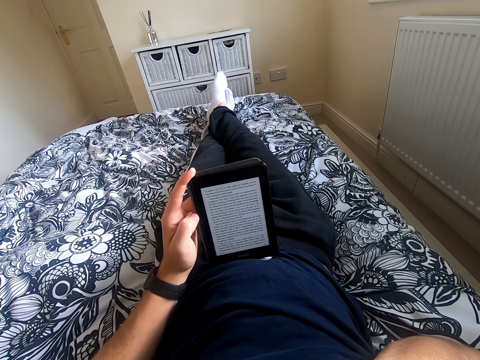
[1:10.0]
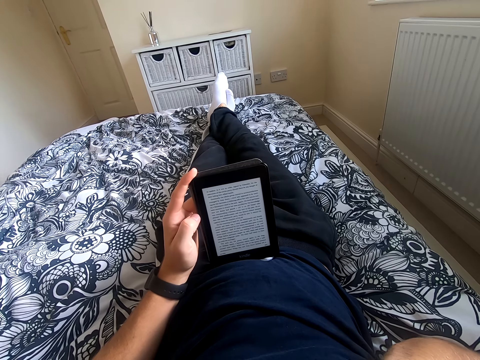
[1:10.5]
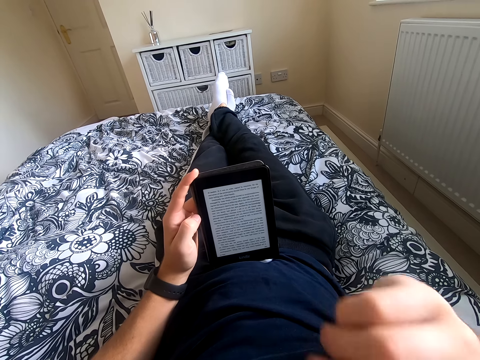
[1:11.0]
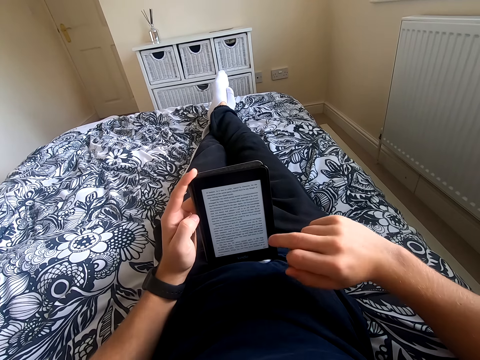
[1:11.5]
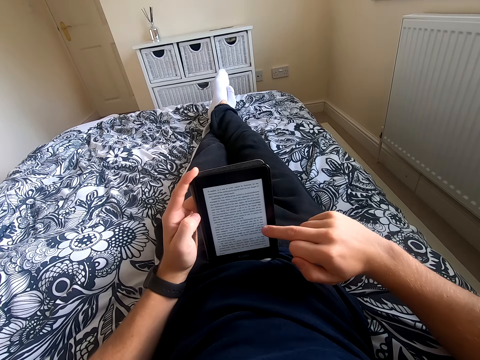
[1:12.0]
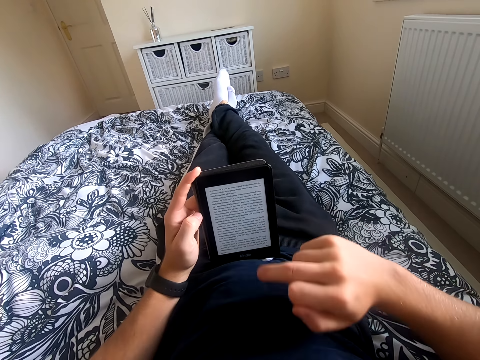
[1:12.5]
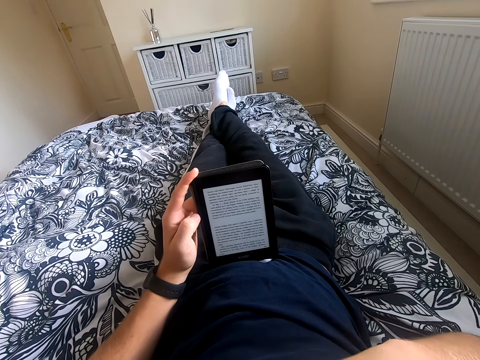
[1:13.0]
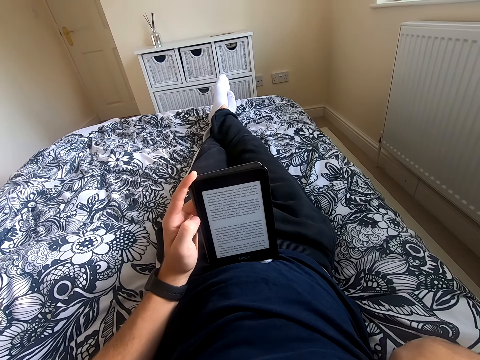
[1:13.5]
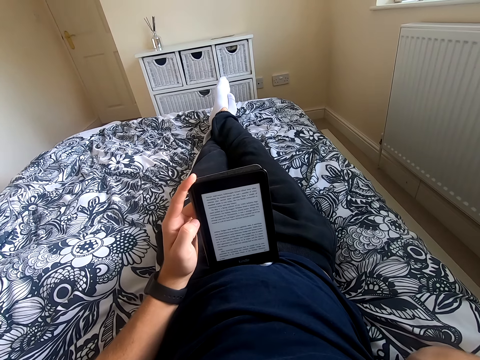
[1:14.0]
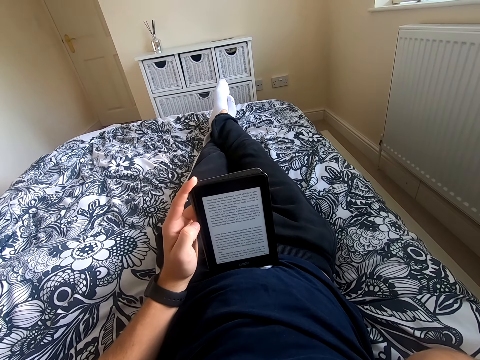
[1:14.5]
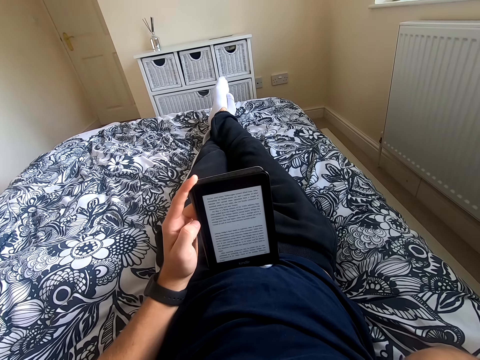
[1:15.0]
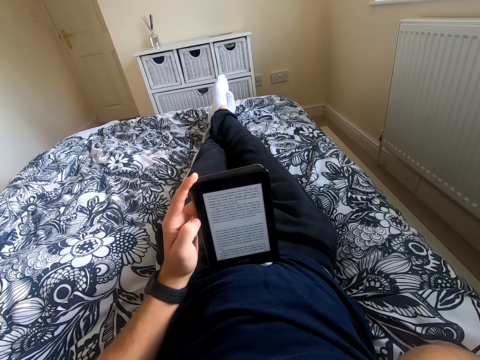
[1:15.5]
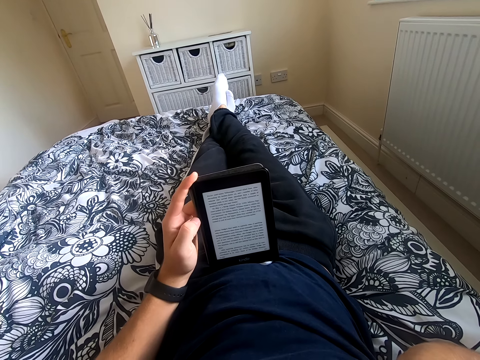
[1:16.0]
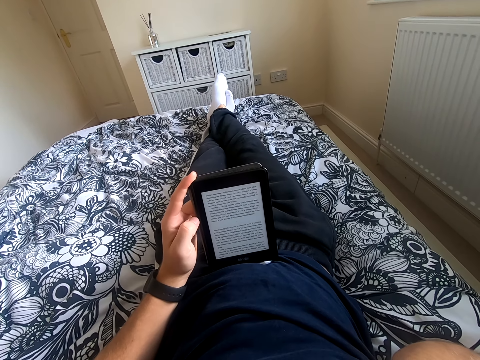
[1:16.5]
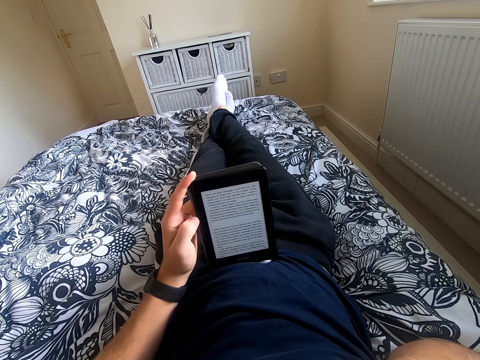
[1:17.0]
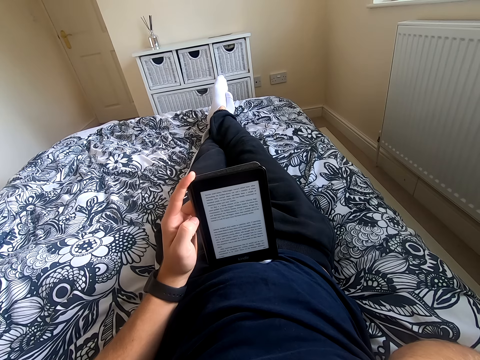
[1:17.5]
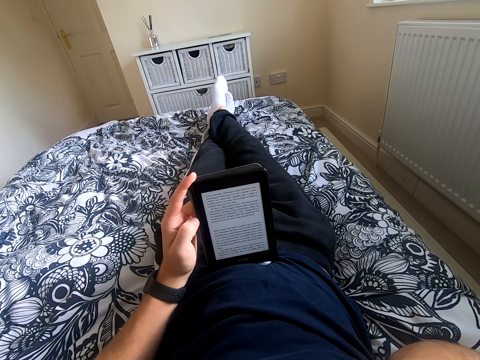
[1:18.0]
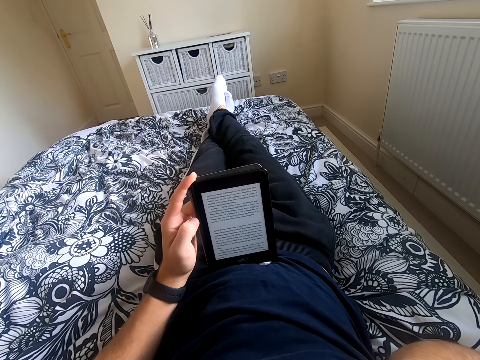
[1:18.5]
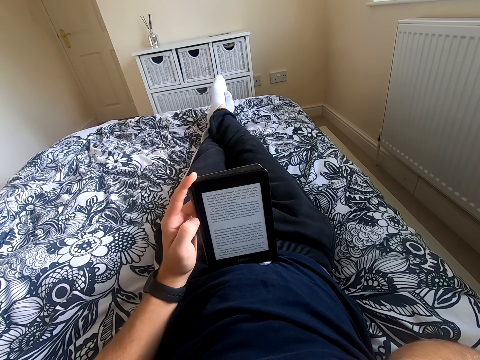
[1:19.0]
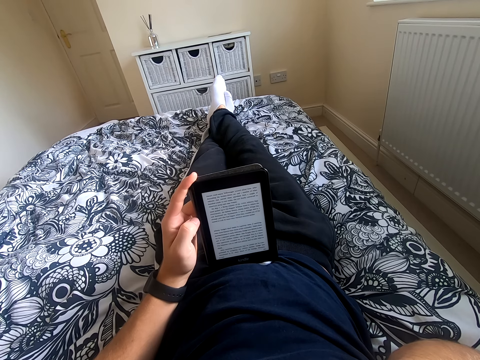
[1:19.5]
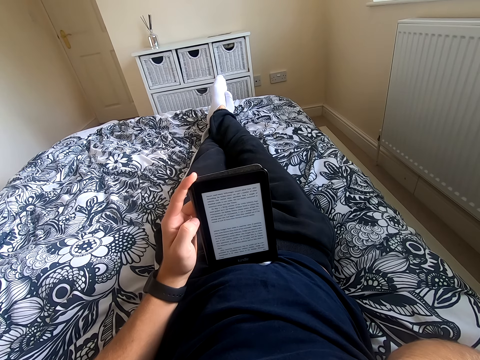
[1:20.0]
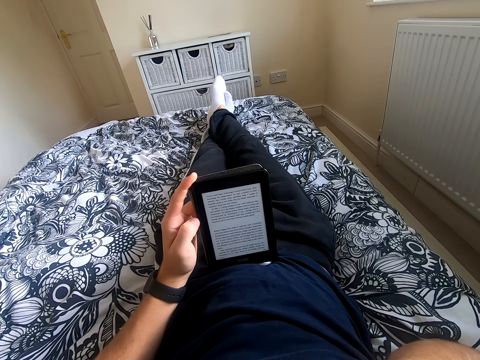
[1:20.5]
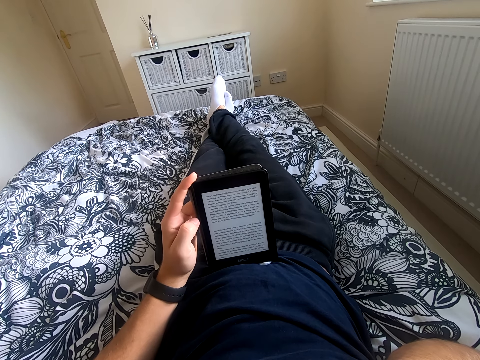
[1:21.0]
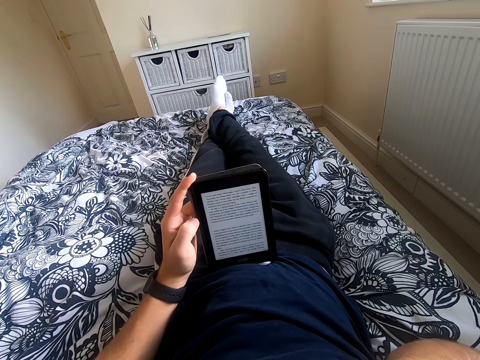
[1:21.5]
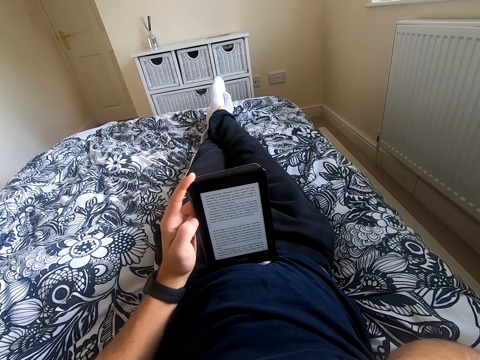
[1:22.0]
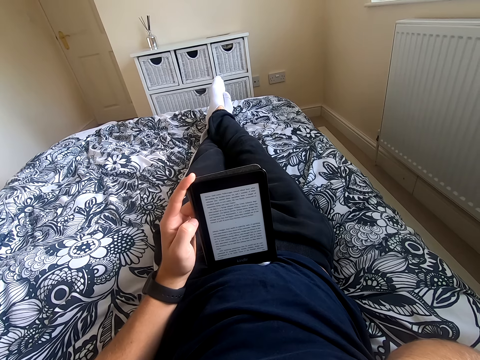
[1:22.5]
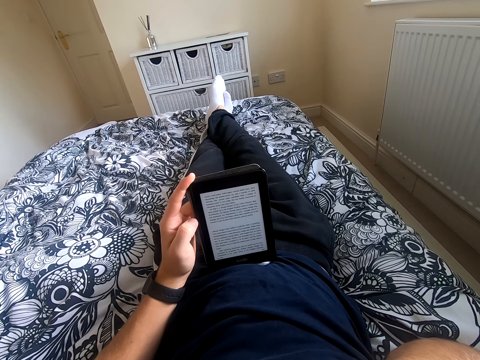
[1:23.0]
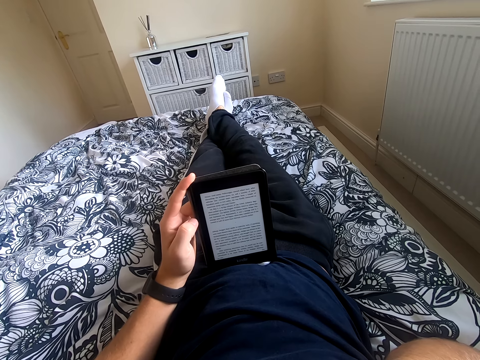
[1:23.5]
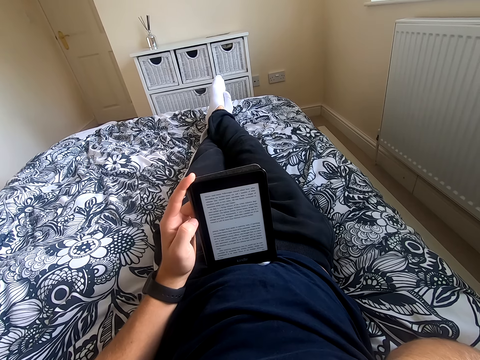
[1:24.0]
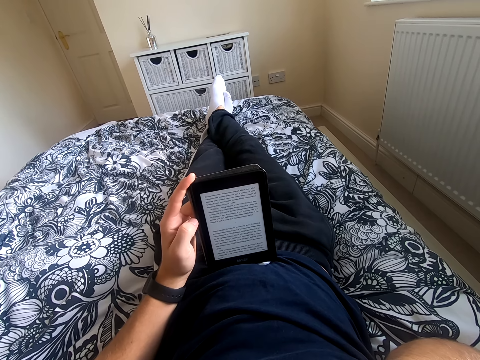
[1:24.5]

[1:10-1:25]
The camera wearer lowers his right hand. He scrolls through the tablet. He lifts his right hand. He touches something. He reads a book on the tablet.

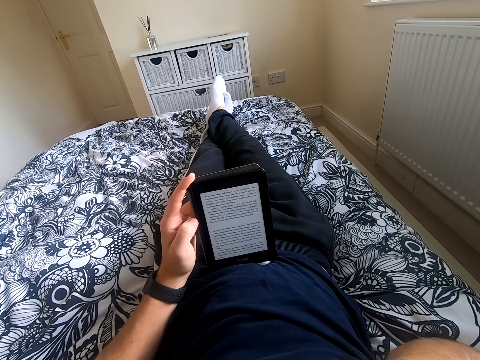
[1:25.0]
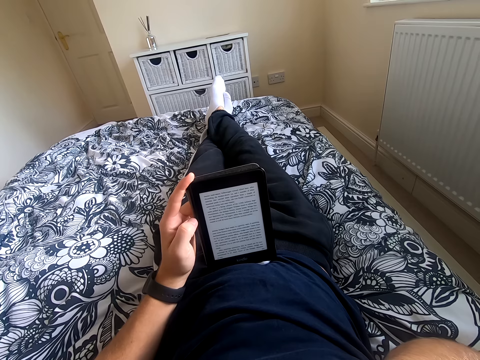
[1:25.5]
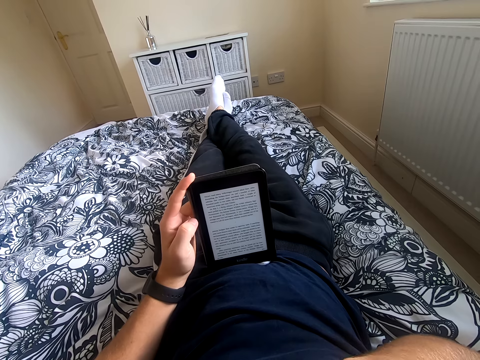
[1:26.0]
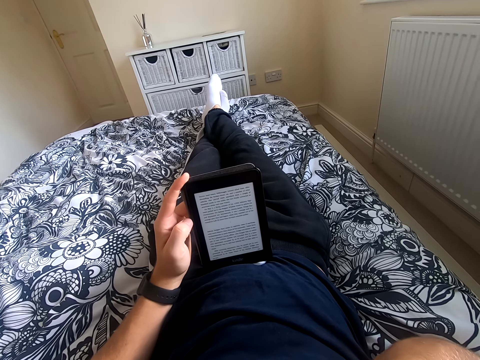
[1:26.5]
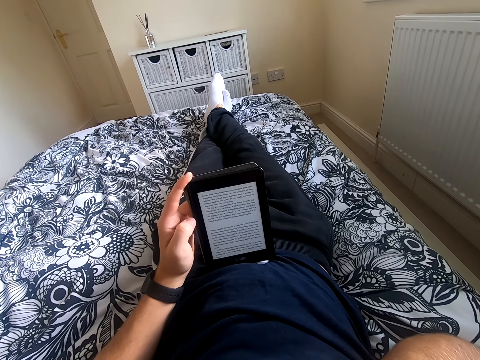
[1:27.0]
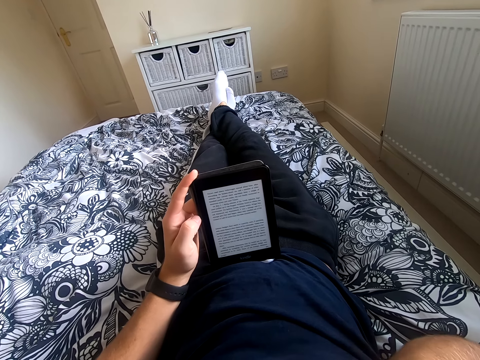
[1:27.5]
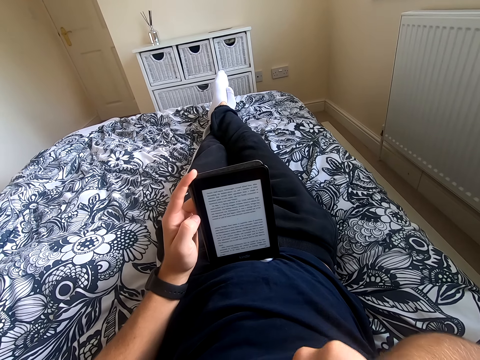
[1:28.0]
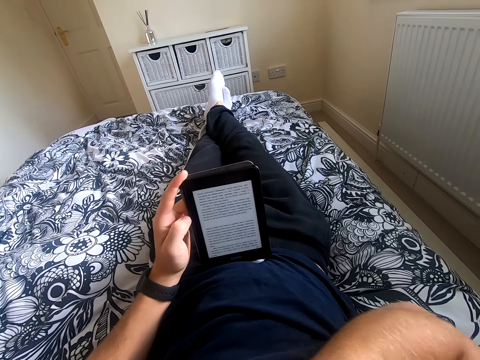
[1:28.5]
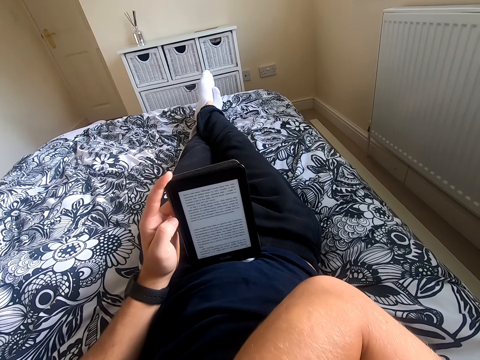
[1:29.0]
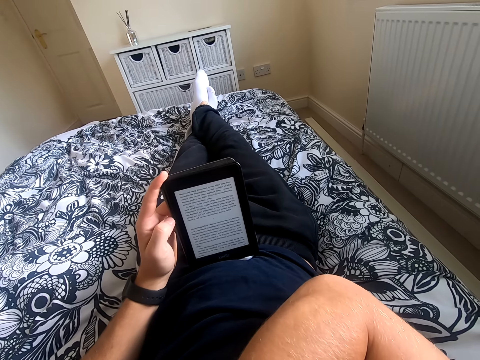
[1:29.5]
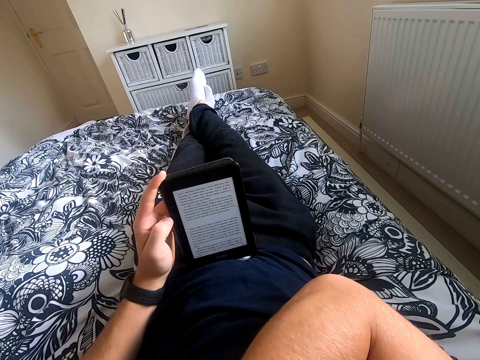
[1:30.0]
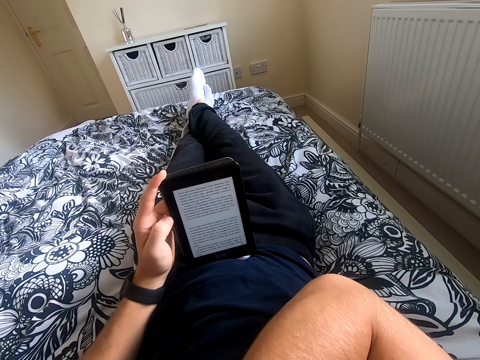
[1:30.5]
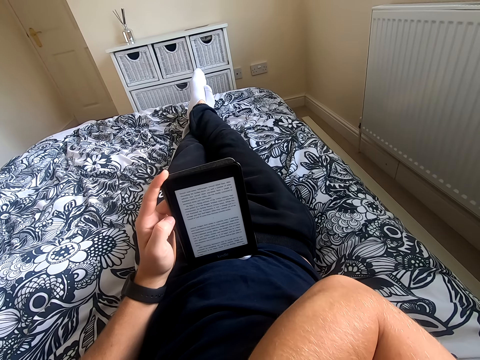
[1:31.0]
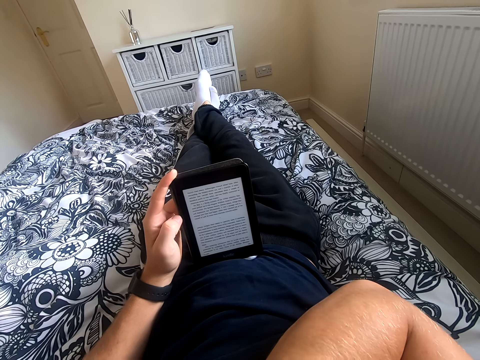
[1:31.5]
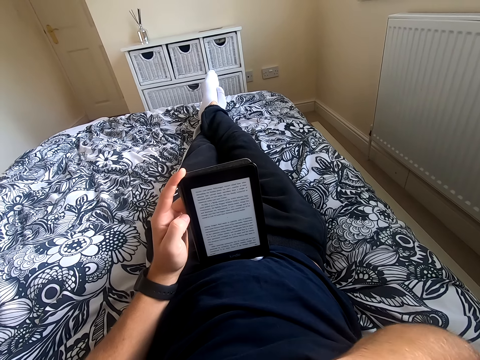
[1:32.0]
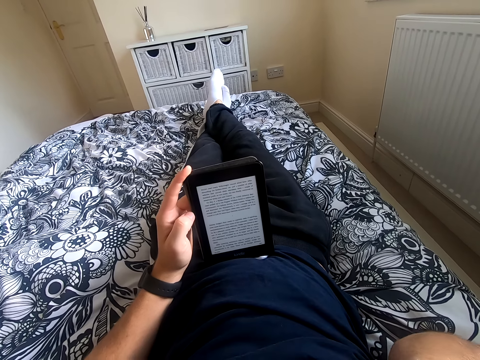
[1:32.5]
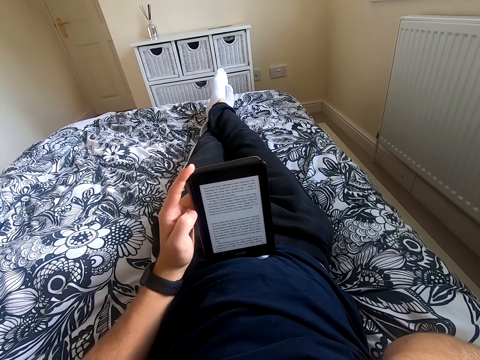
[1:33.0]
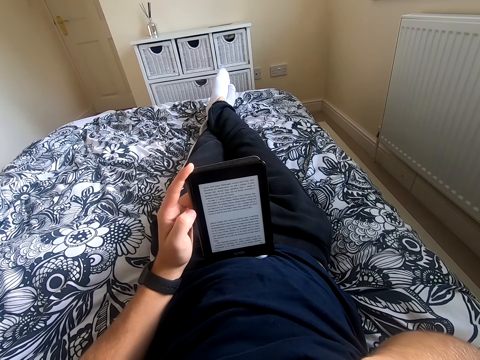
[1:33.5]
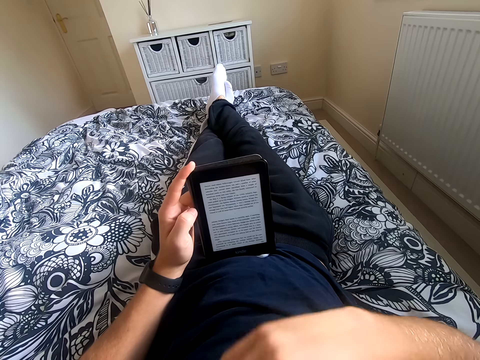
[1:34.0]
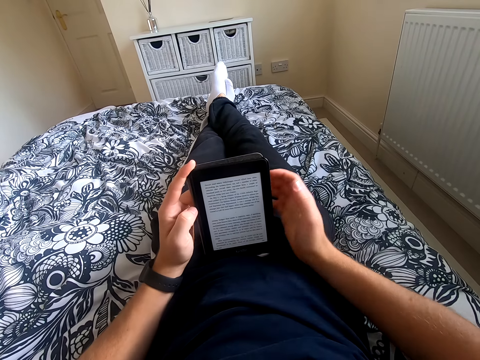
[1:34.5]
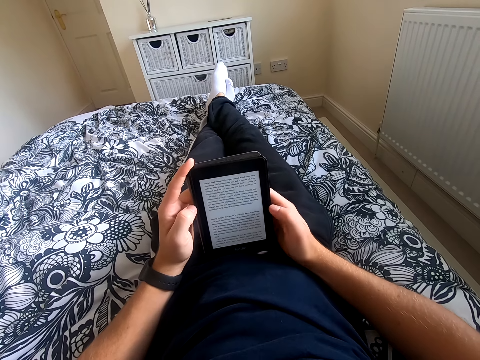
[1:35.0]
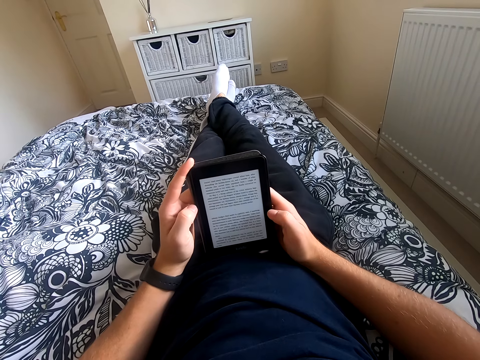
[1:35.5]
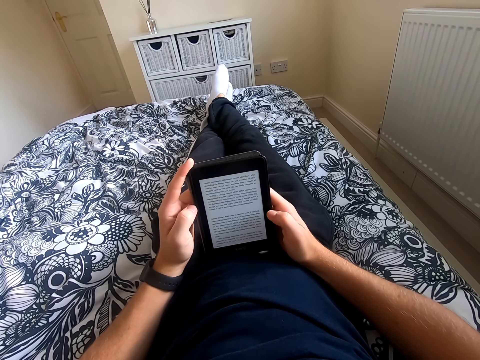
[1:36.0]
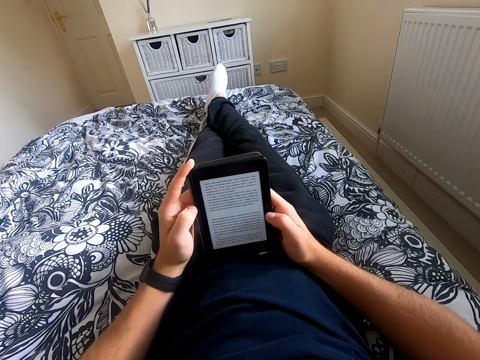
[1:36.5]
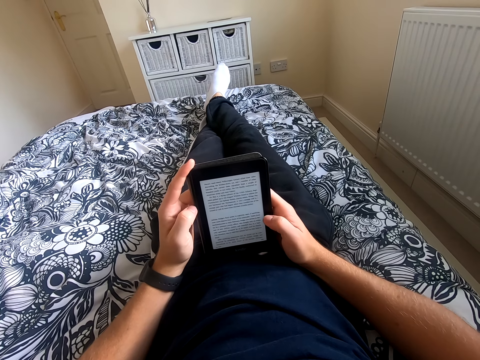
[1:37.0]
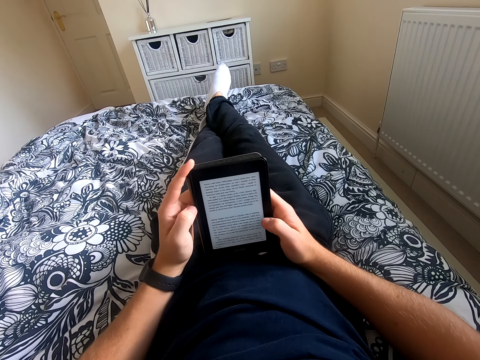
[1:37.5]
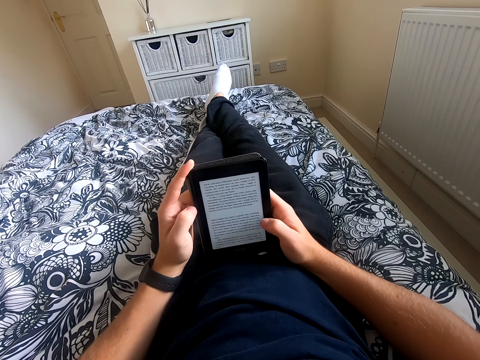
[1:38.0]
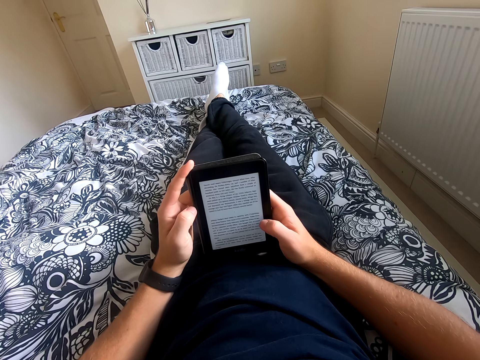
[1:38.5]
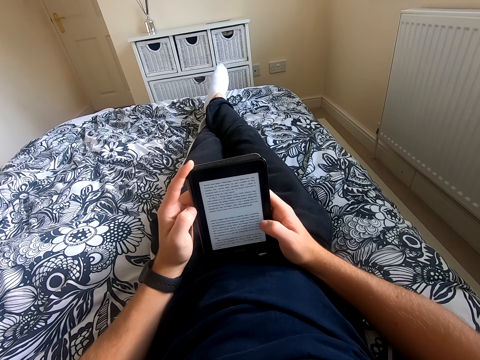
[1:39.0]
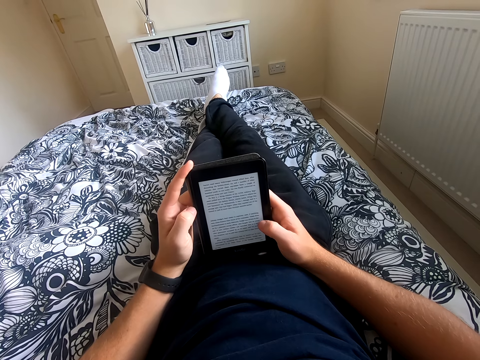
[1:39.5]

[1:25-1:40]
The camera wearer touches his back. He holds the tablet with his right hand. He reads a book on the tablet.
